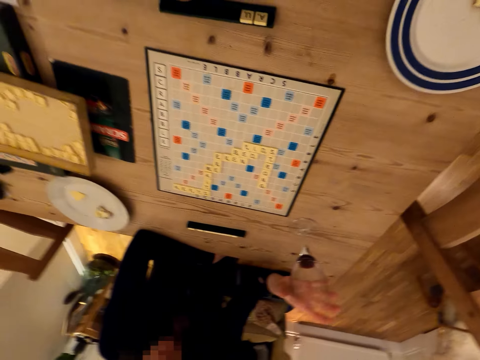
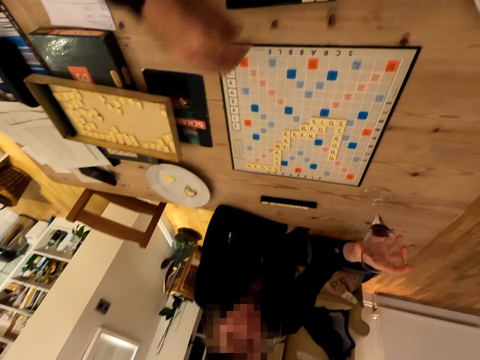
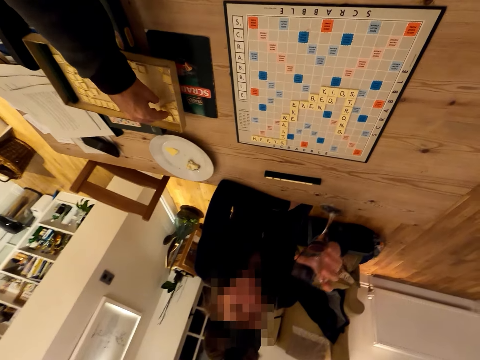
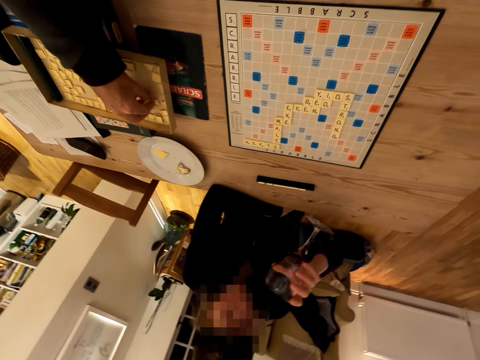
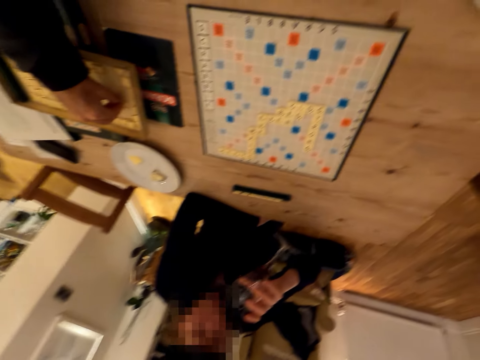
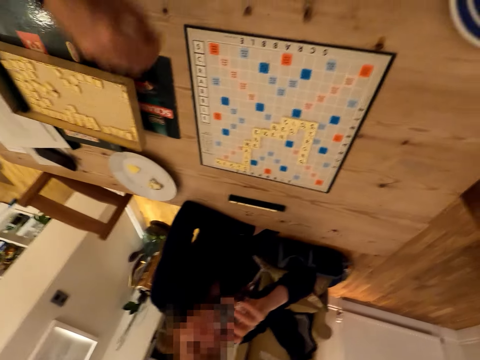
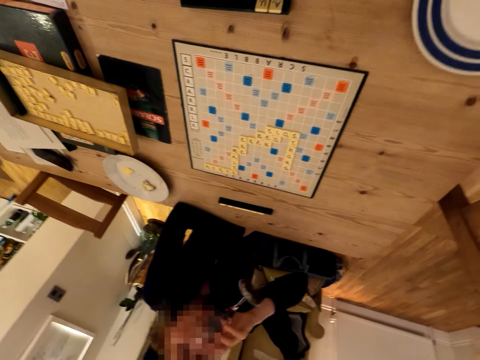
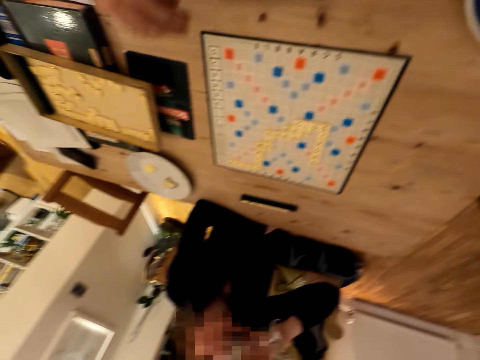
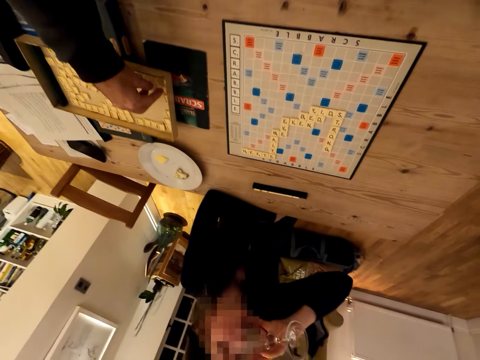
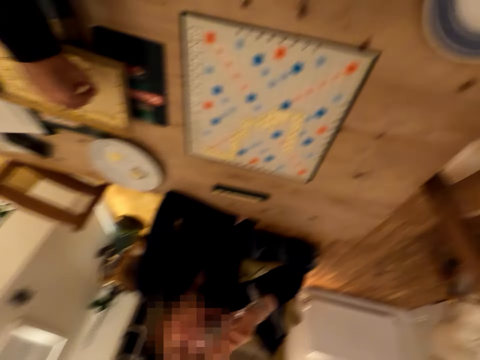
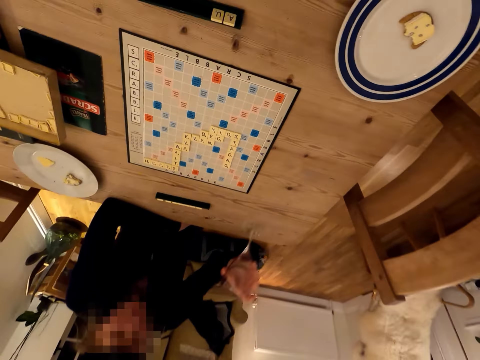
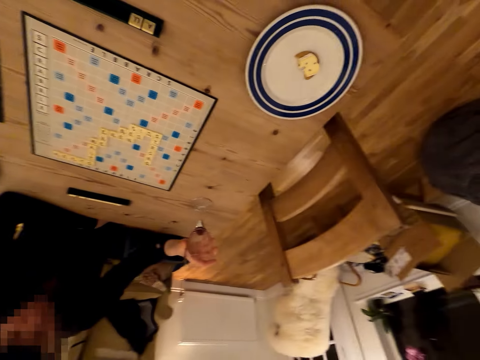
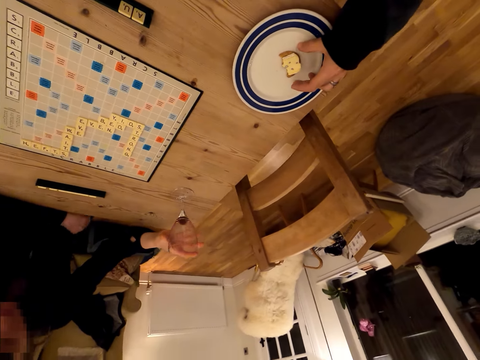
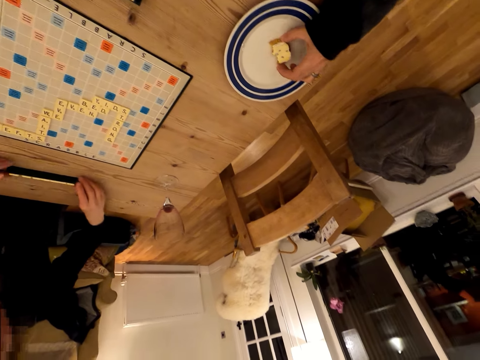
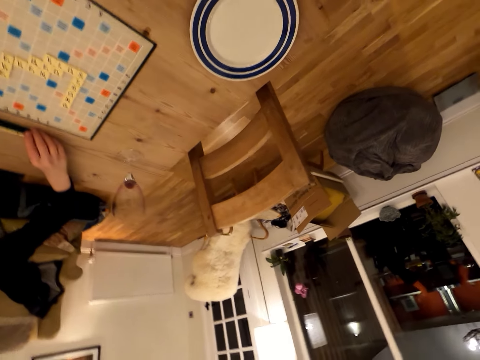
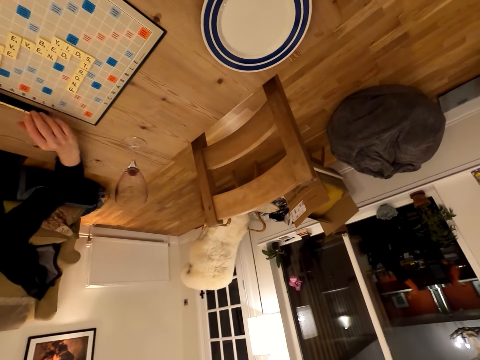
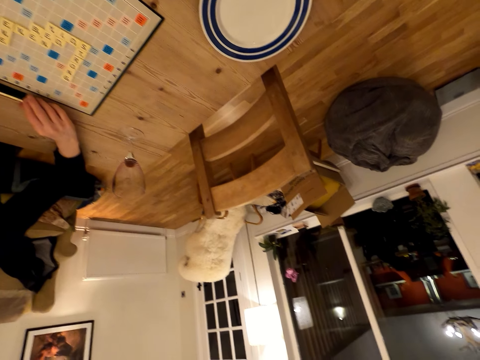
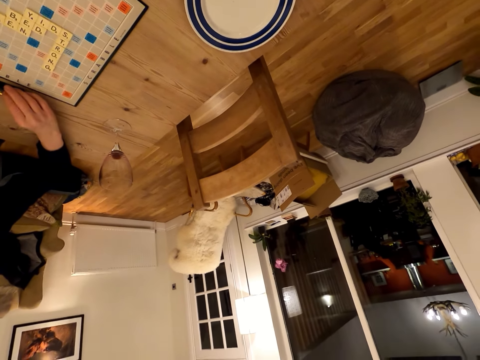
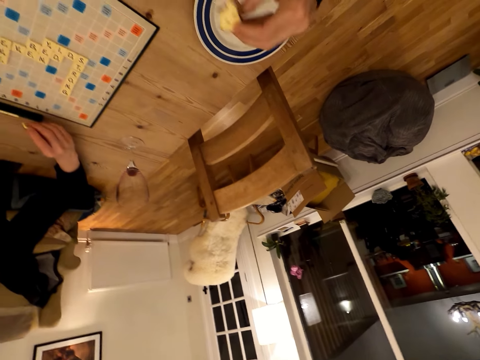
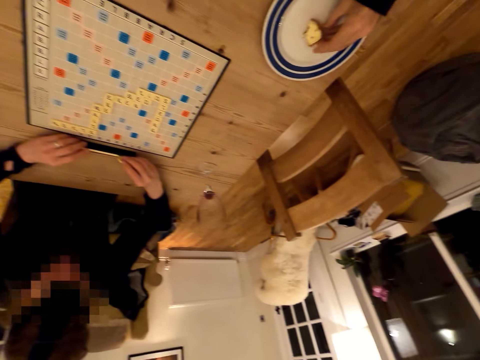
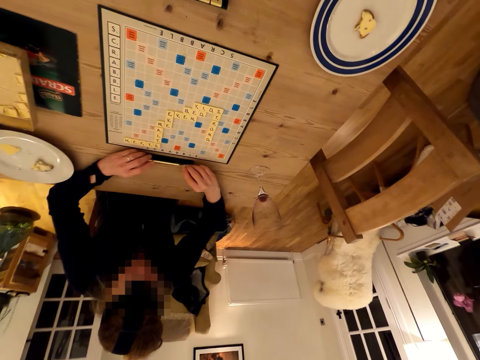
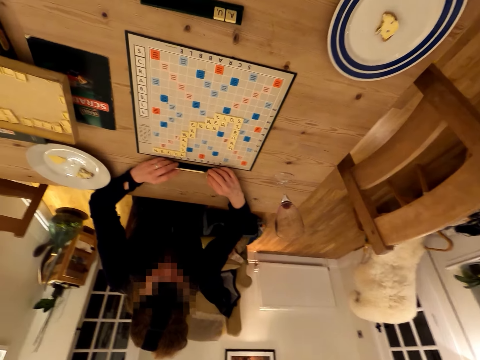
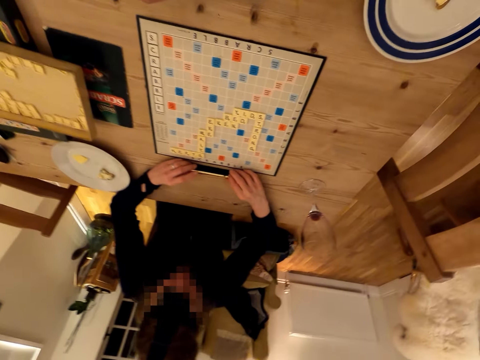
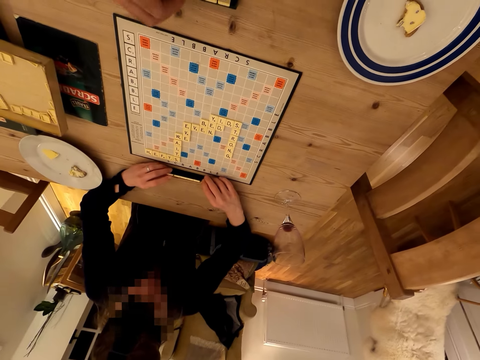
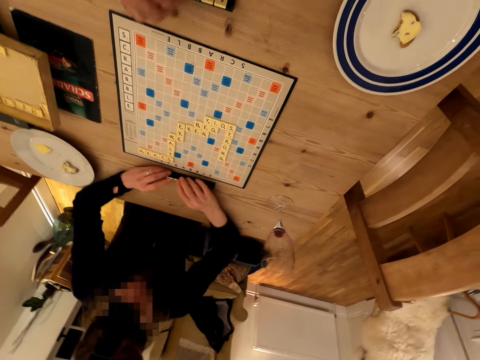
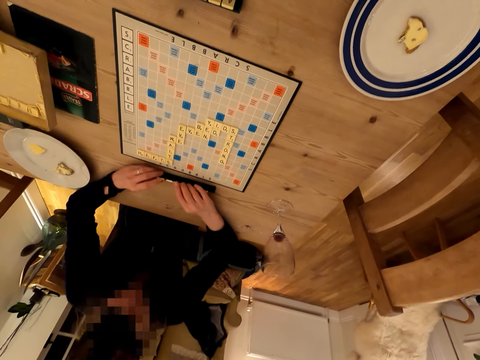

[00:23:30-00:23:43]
A woman picks up a glass of wine. The camera wearer picks up the scrabble letters. The woman drinks wine. She drinks the wine from the glass again. The camera wearer talks with the woman. They pick up the scrabble letters. The woman places the wine glass on the table. The camera wearer talks with the woman. They pick up a cake. The woman holds the scrabble cubes. The camera wearer eats the cake. They place the cake on the plate. The woman holds the scrabble cubes. The camera wearer looks around.

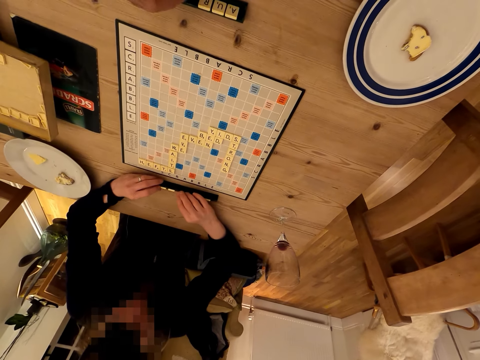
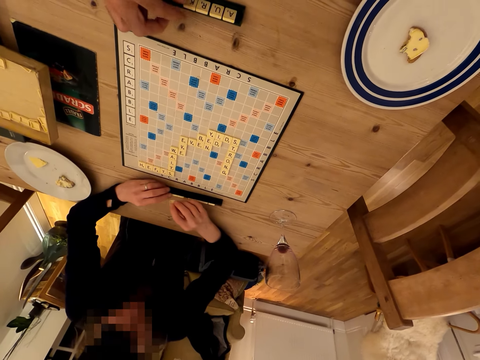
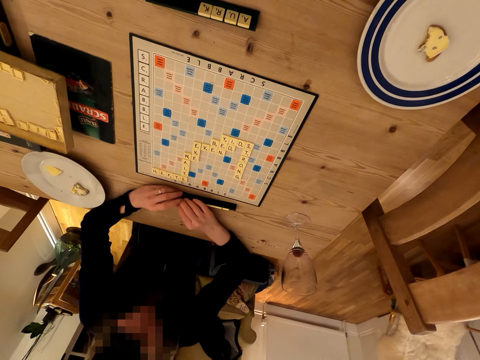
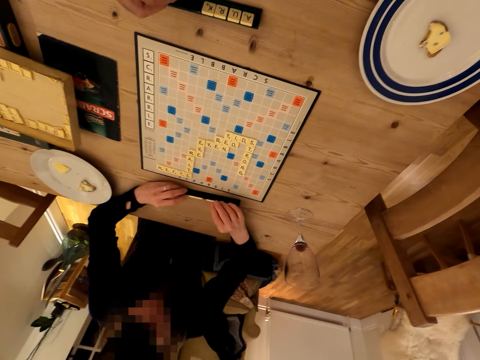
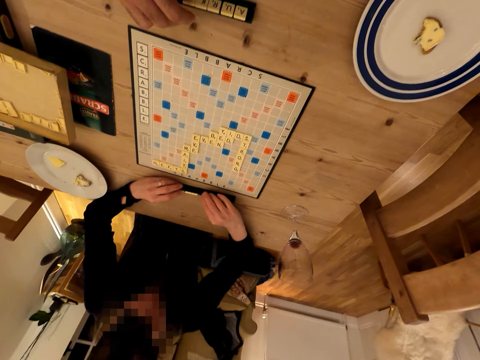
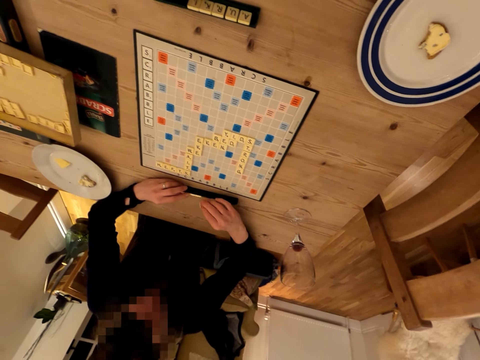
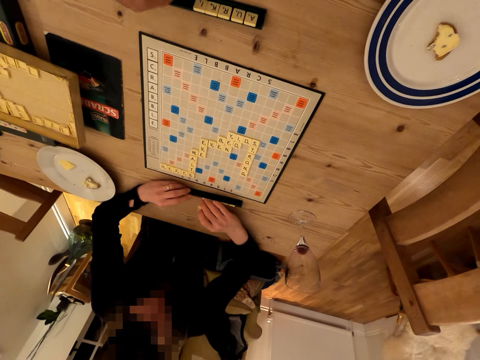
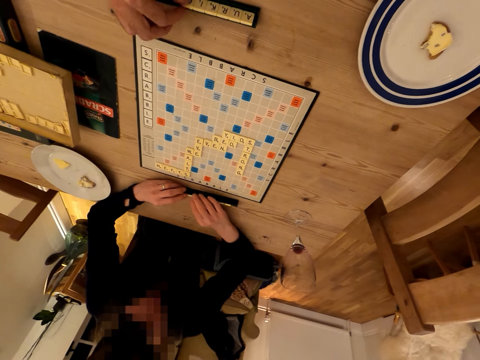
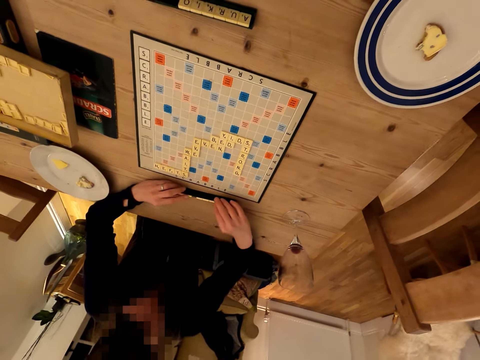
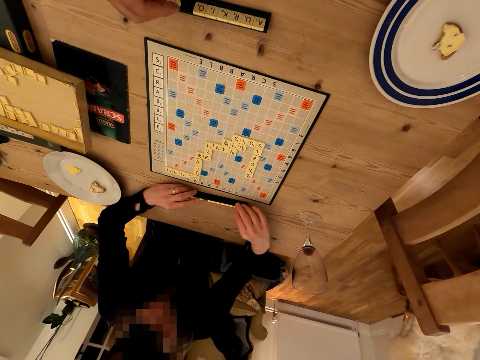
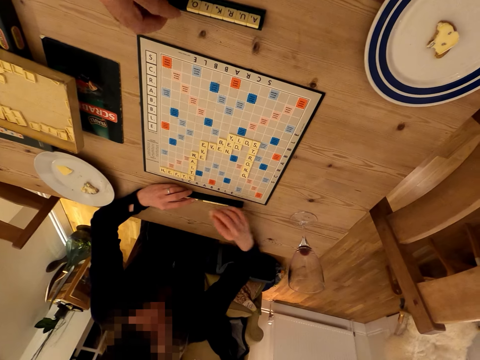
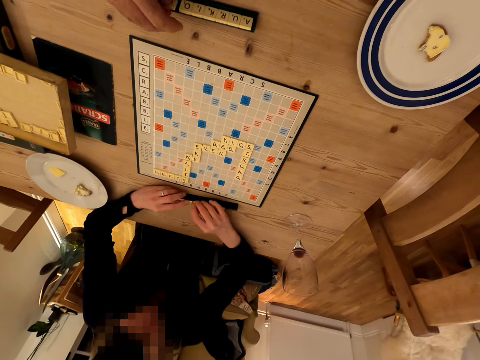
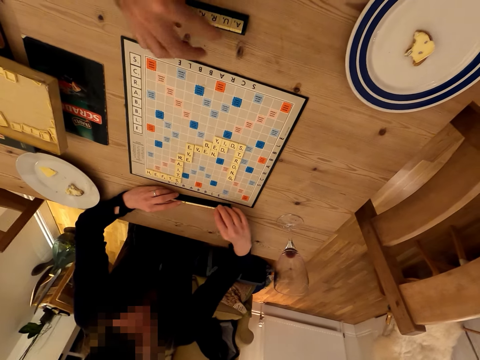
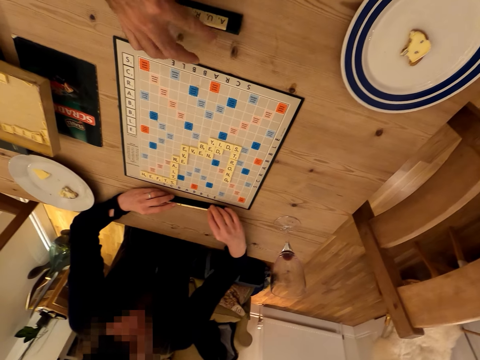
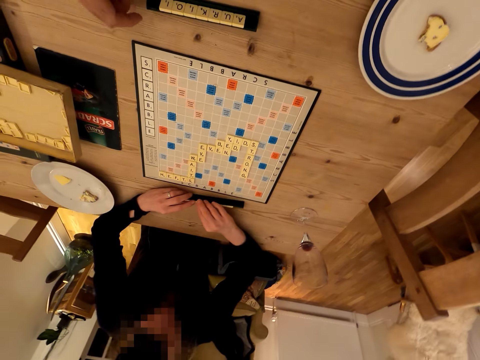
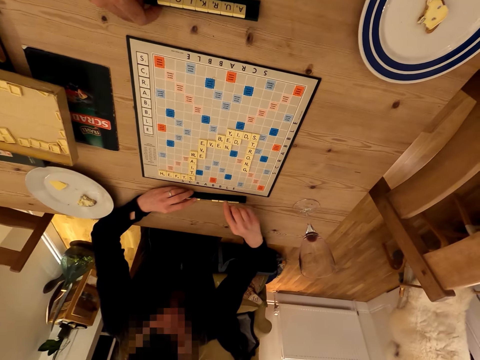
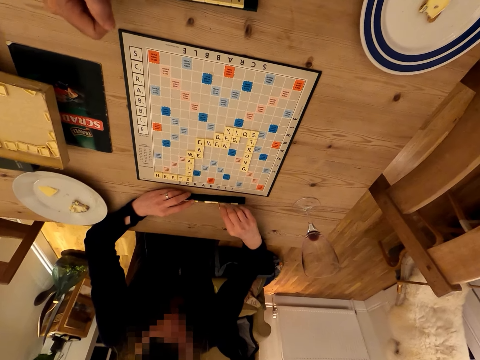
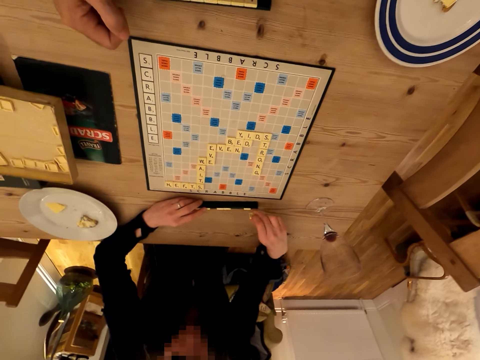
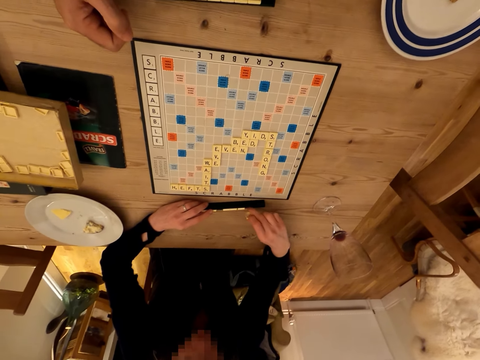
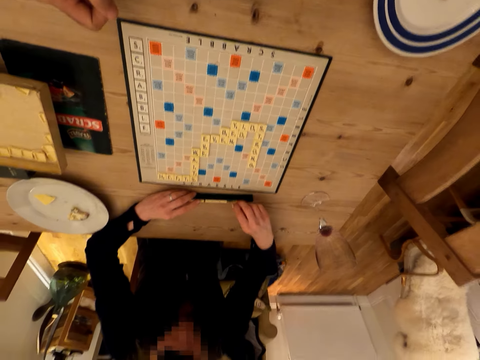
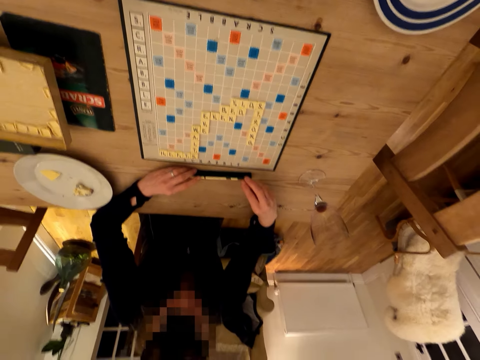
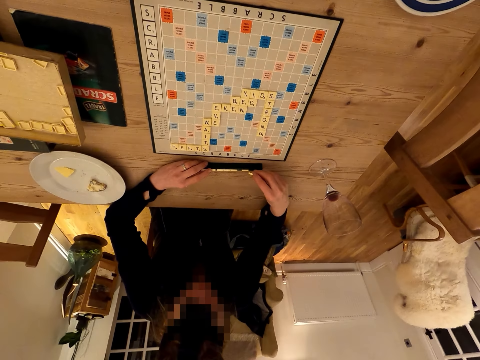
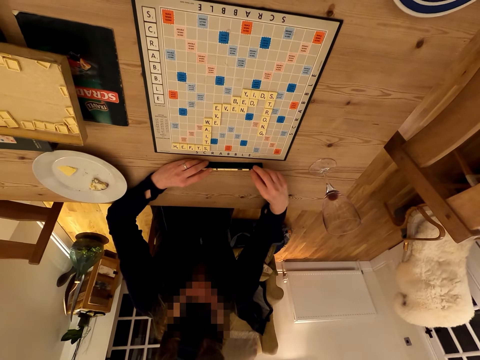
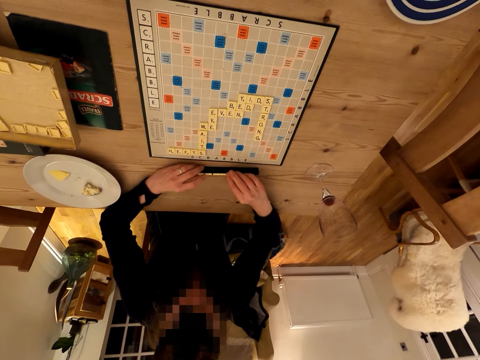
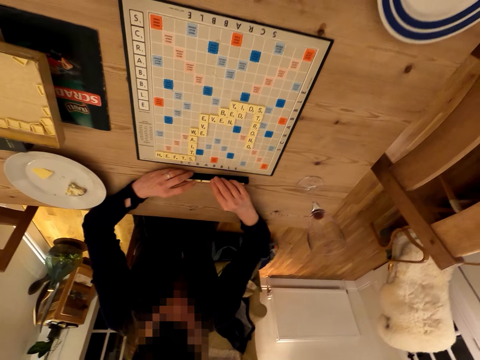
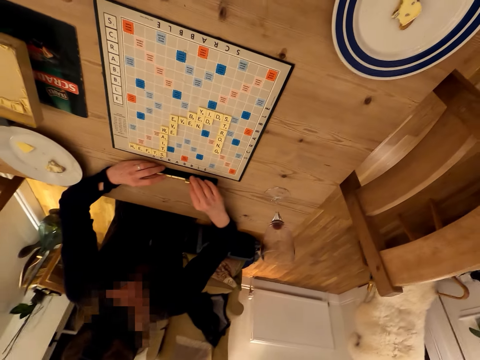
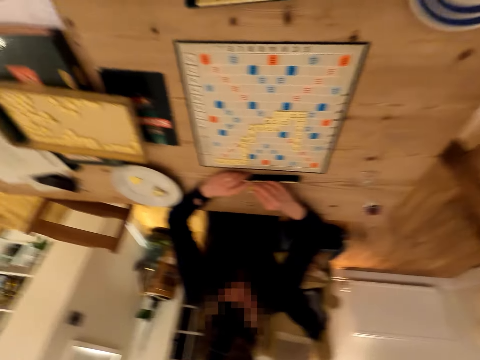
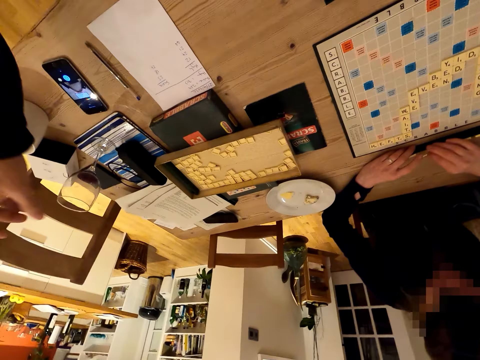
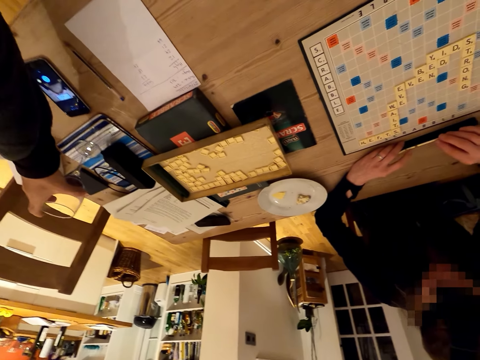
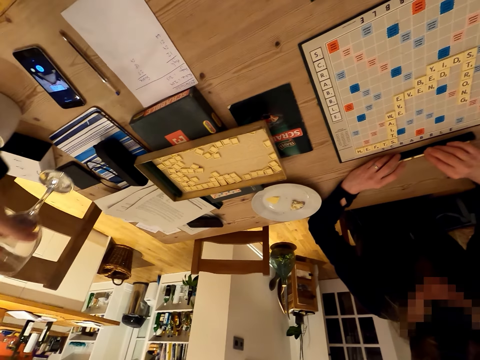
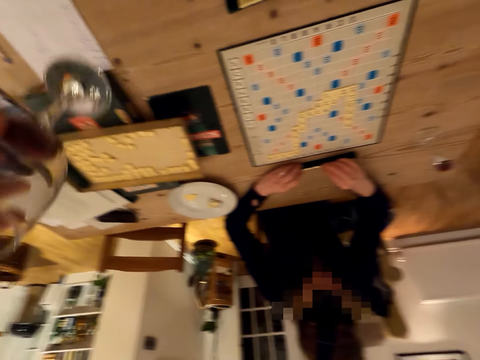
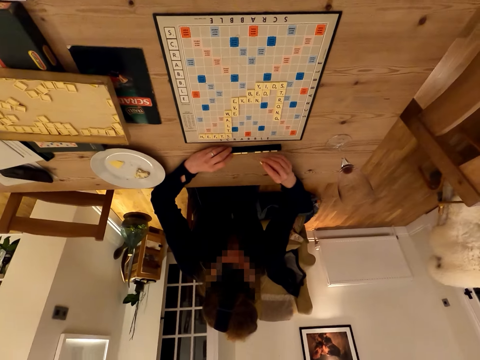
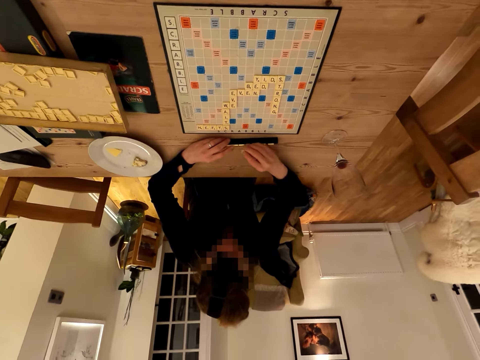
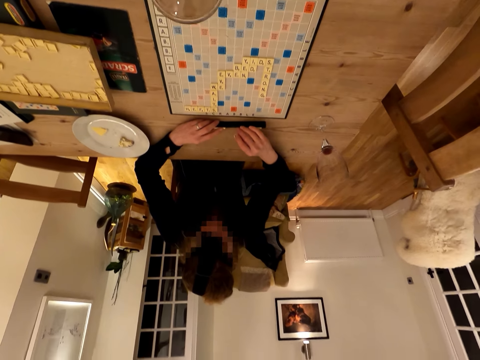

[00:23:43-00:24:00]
A lady arranges the scrabble cubes or letters. The camera wearer arranges the scrabble cubes. They touch the letters. They stare at the scrabble board. The lady arranges the scrabble cubes. The camera wearer looks around. The lady arranges the scrabble cubes. The camera wearer picks up a glass on the table. They drink the wine from the glass. The lady arranges the scrabble cubes.
